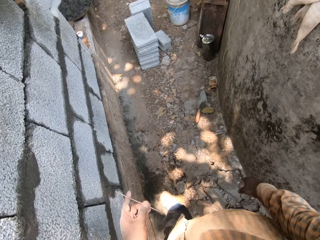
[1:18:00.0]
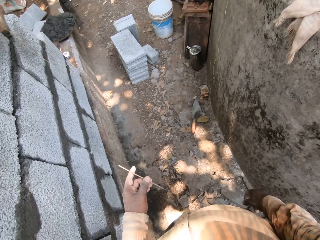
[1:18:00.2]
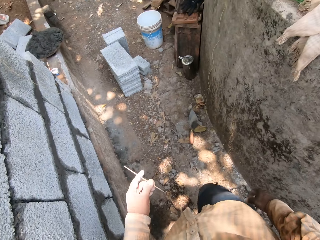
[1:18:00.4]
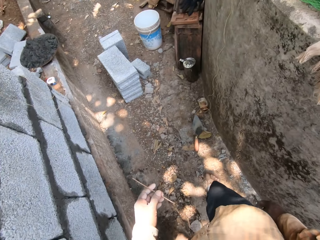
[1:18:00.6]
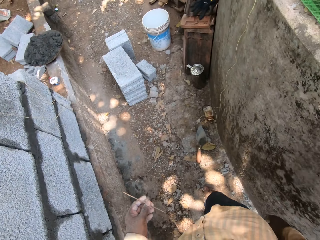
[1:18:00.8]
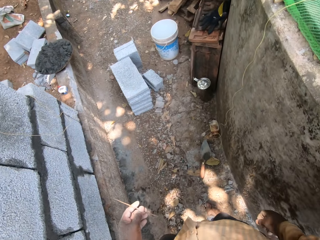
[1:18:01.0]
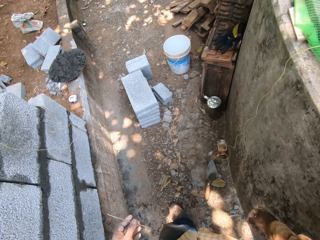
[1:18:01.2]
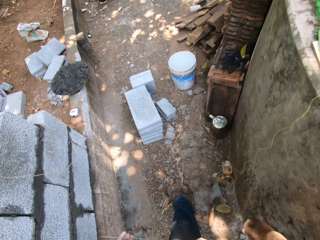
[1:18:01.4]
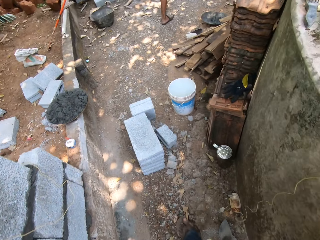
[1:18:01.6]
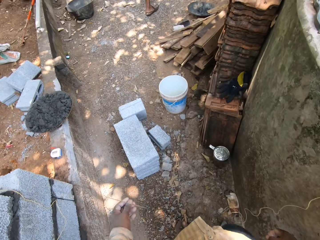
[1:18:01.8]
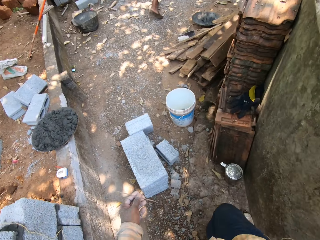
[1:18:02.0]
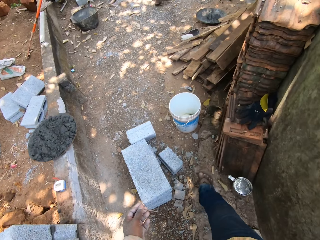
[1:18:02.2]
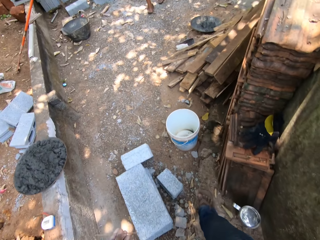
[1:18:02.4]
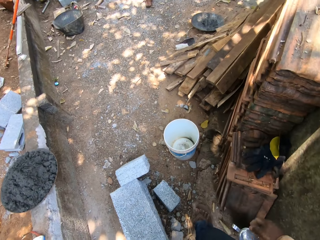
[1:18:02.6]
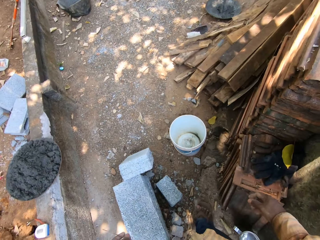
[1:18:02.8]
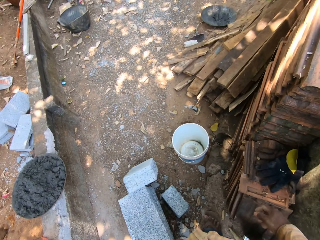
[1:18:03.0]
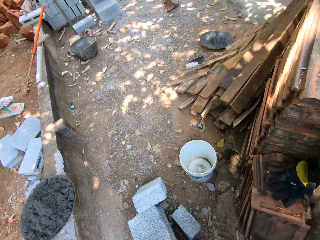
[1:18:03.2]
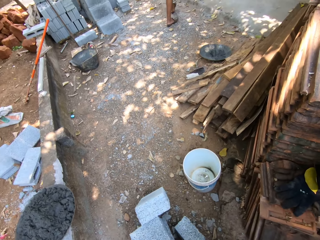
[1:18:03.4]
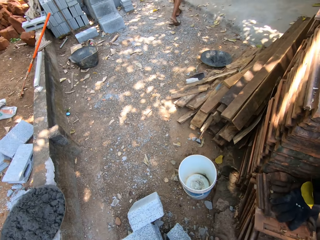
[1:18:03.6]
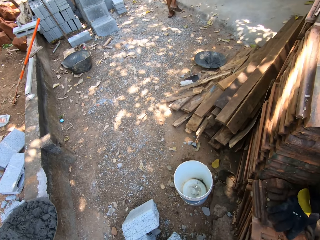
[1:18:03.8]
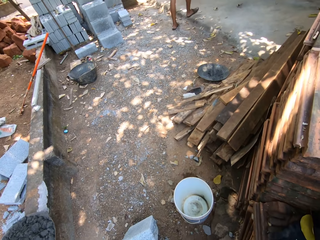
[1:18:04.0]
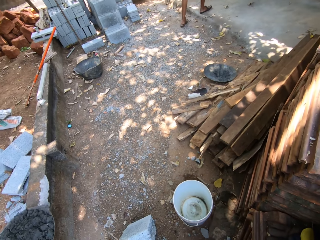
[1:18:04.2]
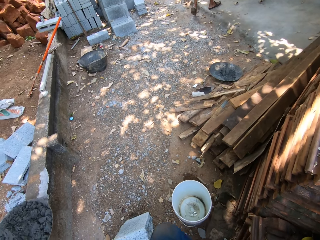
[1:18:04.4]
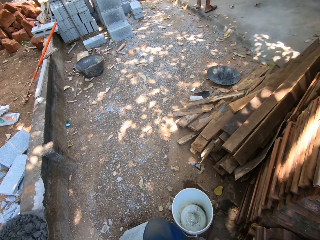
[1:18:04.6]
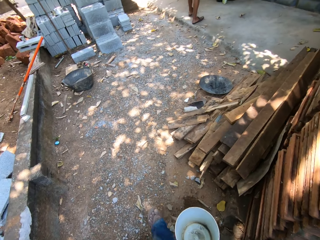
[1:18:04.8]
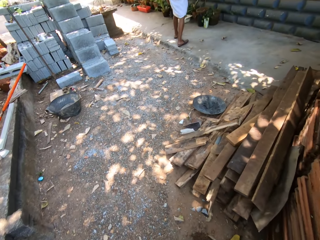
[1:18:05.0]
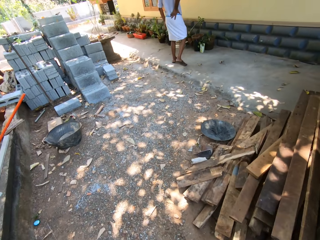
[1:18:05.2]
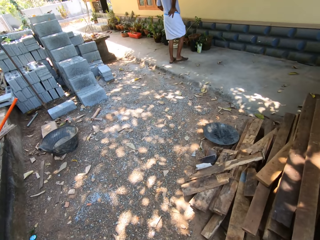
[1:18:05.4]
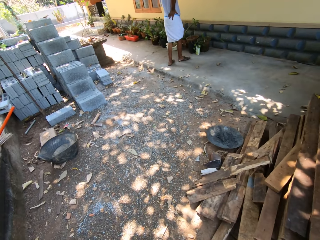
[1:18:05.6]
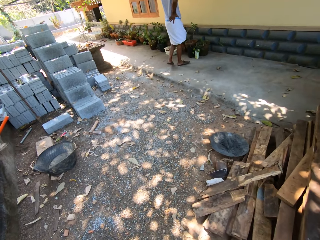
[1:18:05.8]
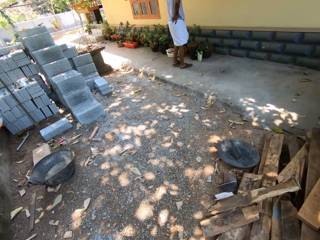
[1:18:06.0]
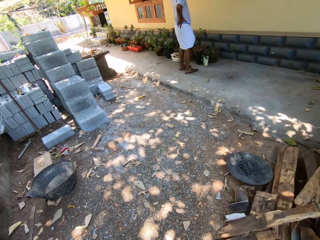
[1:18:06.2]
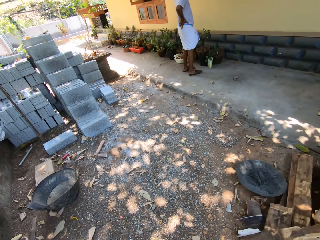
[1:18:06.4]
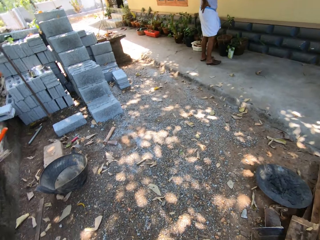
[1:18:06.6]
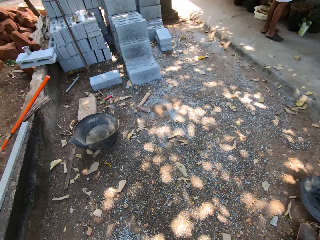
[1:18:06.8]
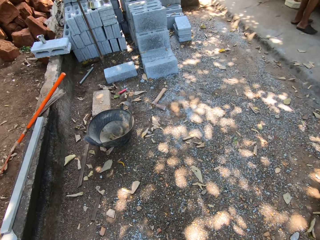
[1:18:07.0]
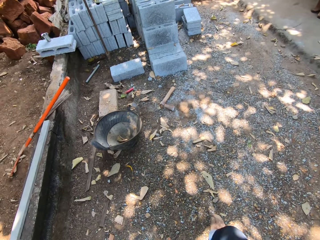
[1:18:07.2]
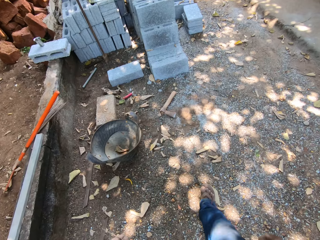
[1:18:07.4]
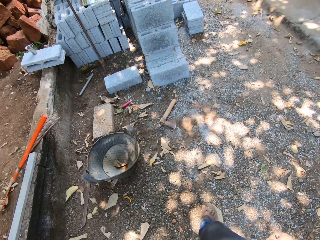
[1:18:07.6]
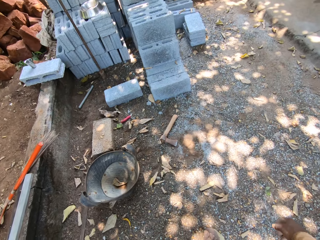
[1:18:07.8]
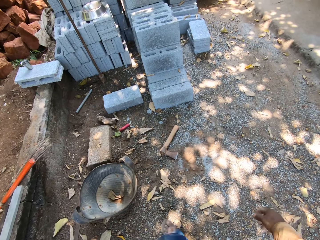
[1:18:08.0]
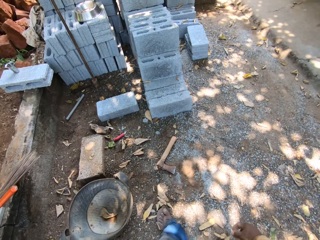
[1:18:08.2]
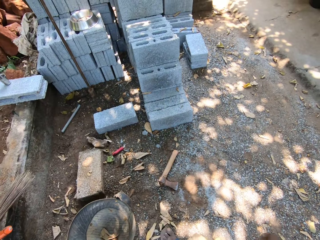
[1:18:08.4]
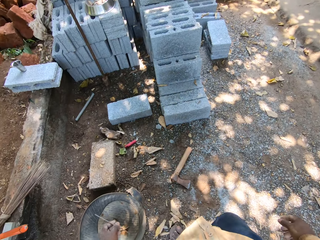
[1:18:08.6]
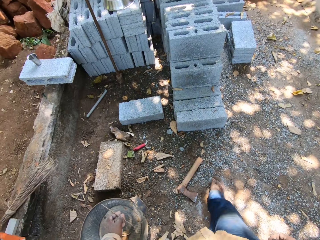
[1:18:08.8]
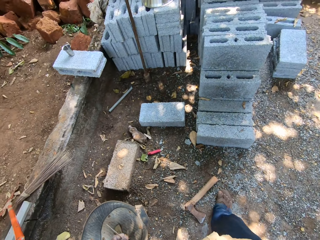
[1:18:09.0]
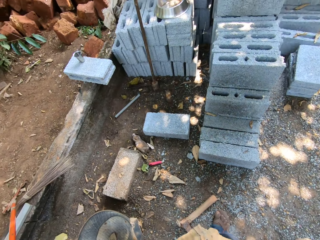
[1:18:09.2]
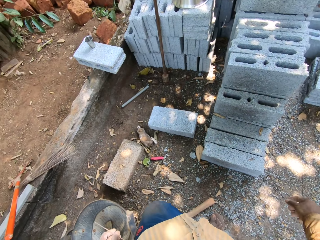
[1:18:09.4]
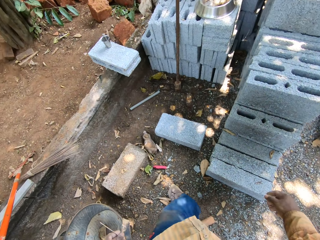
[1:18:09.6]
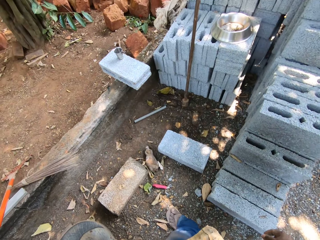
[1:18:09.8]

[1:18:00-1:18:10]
The camera wearer walks to a spot on the construction site.

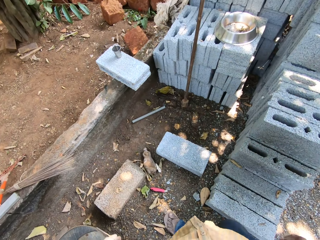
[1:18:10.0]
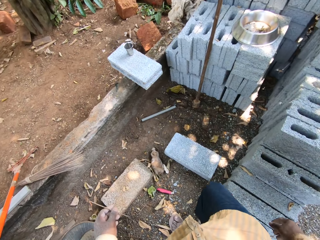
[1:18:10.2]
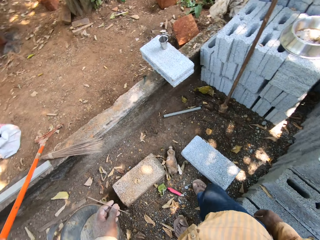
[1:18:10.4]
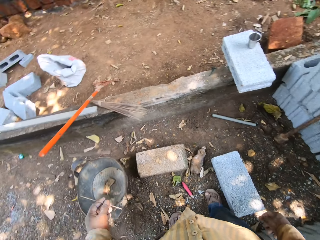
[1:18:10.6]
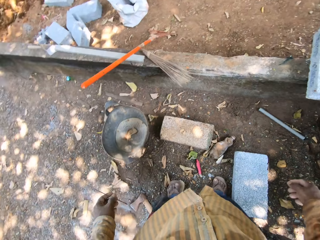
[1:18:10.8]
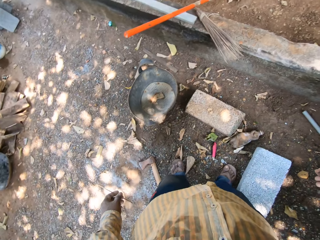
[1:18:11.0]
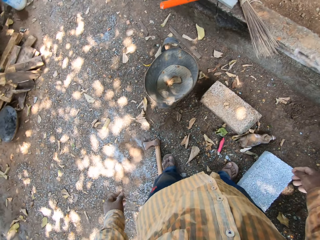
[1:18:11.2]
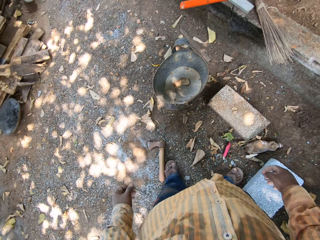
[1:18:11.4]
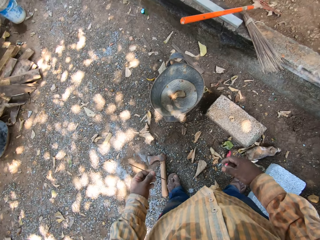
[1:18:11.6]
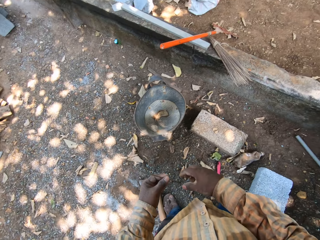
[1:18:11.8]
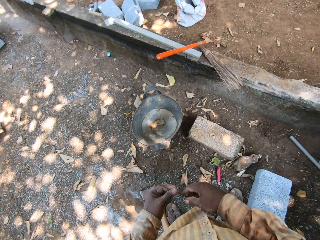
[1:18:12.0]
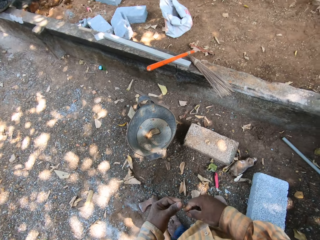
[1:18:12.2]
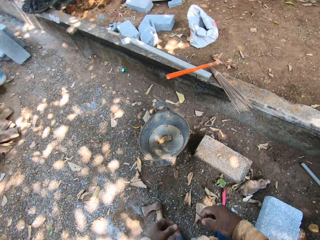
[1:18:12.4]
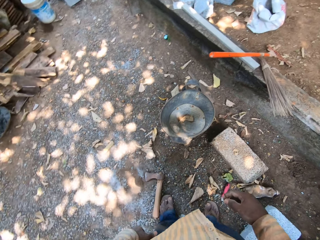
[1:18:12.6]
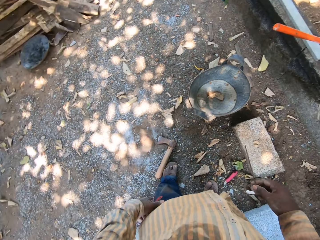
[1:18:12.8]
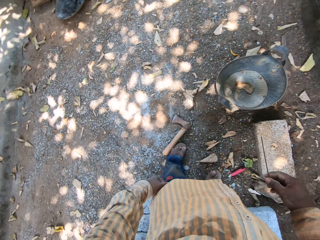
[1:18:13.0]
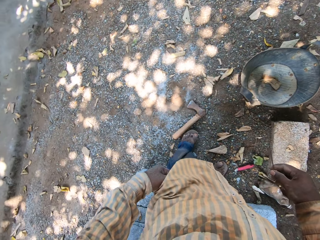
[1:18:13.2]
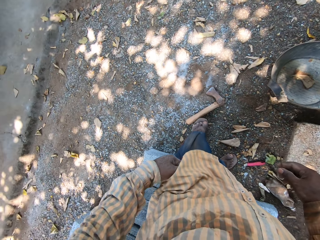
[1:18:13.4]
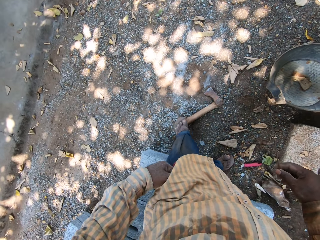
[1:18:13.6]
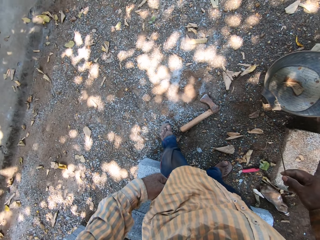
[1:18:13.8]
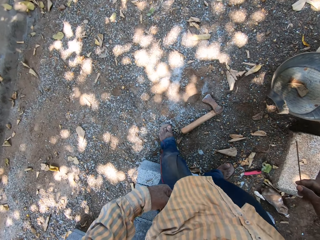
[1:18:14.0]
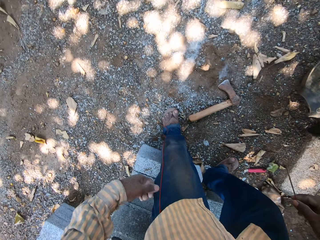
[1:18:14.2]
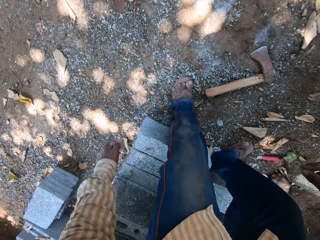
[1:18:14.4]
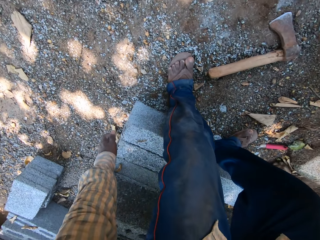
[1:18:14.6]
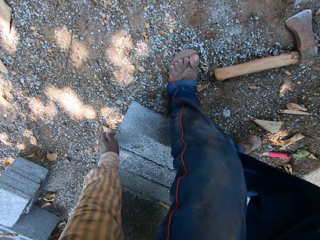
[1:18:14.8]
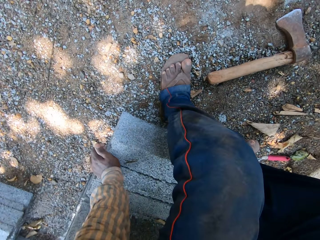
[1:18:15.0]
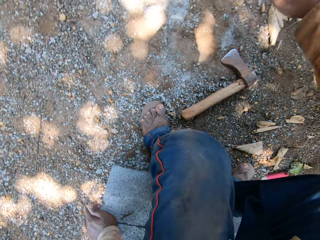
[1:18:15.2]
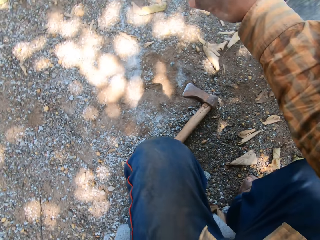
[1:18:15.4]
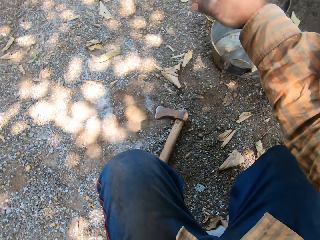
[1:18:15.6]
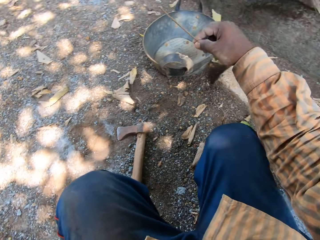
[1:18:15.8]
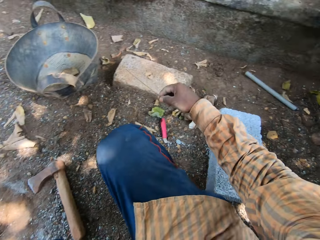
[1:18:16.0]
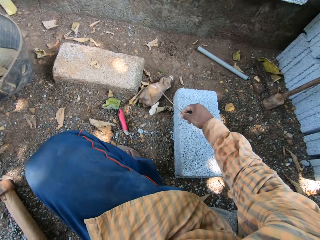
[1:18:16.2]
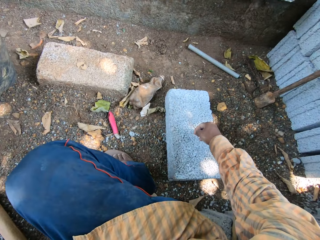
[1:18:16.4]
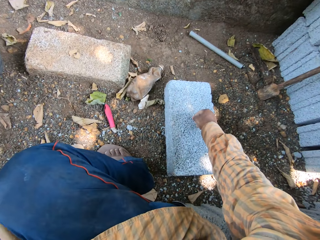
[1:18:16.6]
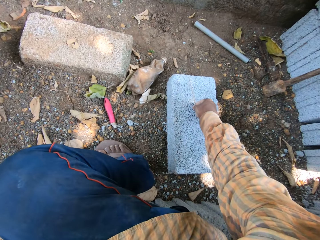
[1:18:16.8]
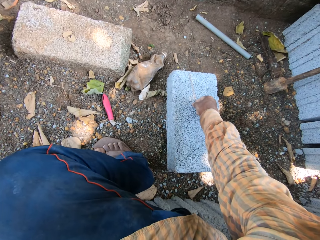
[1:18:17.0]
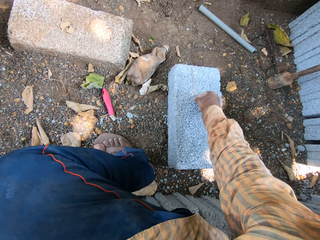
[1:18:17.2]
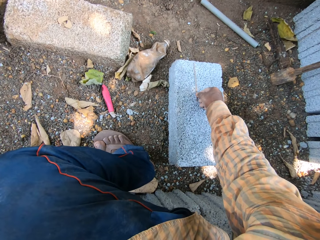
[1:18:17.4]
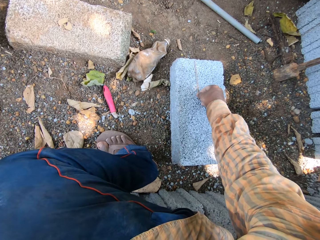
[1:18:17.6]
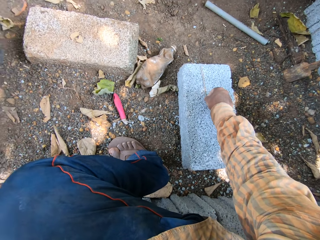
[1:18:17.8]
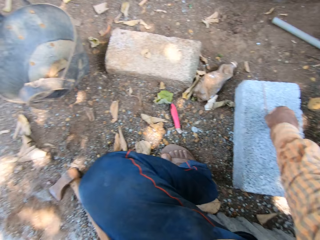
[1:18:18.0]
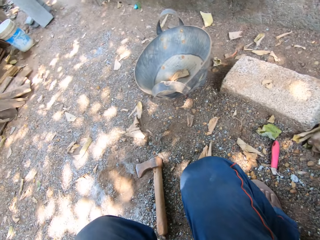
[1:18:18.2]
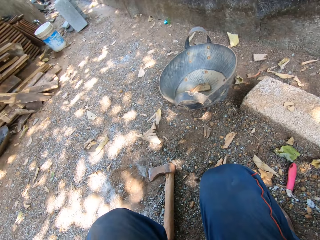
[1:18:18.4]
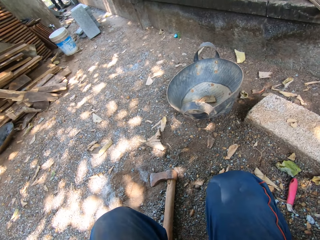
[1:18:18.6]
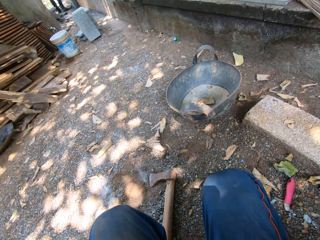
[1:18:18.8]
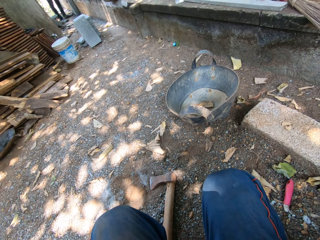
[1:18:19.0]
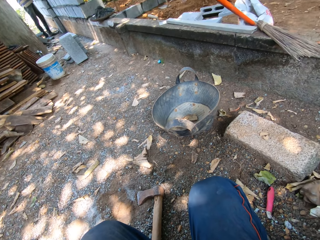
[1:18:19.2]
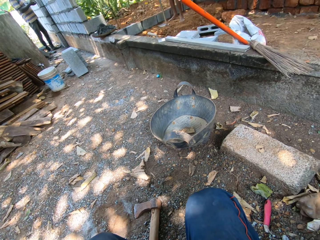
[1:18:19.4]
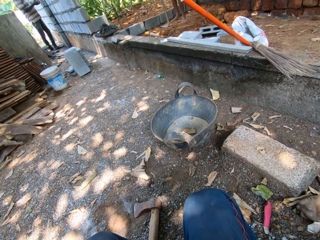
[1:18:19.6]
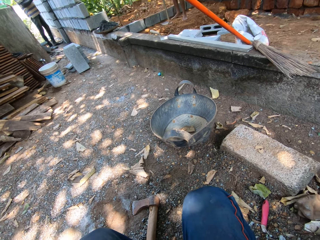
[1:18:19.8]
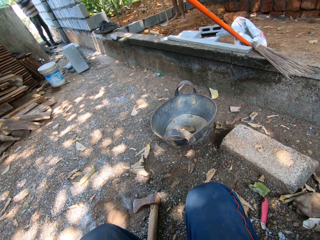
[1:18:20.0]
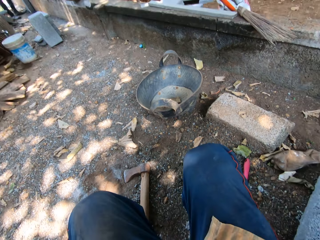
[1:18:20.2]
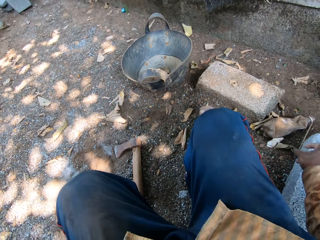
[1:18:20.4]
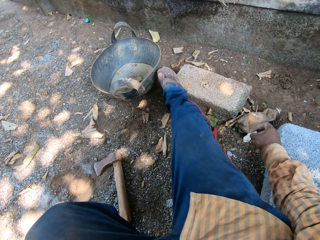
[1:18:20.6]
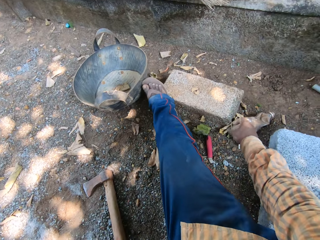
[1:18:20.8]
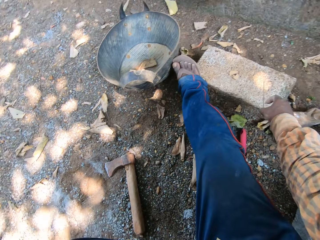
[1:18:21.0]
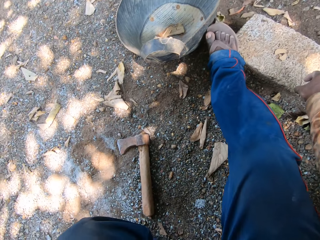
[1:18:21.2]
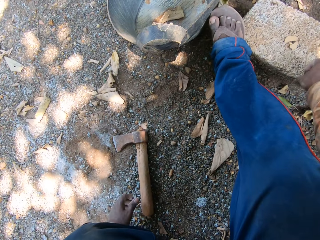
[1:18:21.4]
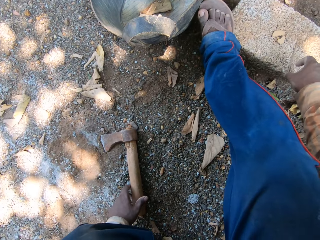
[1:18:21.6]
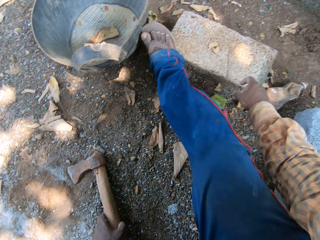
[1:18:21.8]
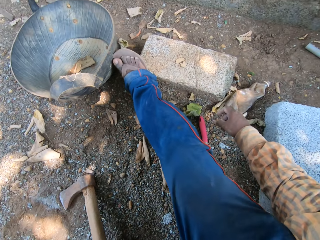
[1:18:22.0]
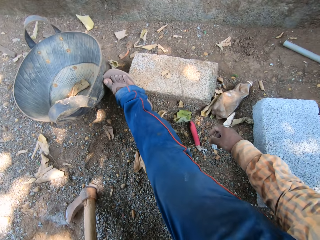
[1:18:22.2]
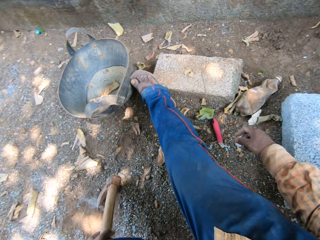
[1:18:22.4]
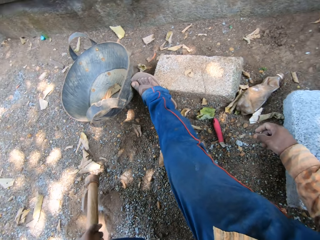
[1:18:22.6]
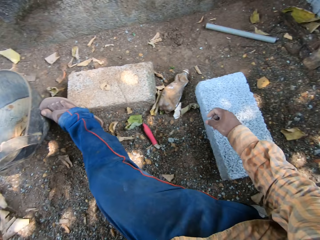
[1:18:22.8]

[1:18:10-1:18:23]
The camera wearer passes the stick from his left hand to his right hand. He sits on a brick. He drops the stick in his right hand on the brick on the ground. He picks up a brick axe from the ground with his left hand.
